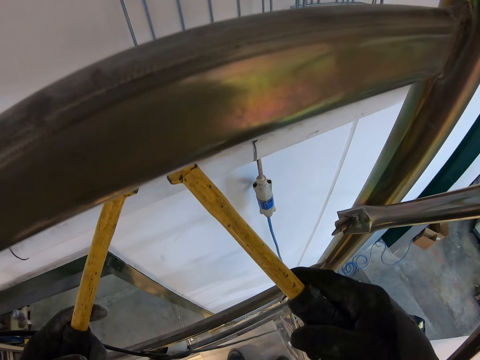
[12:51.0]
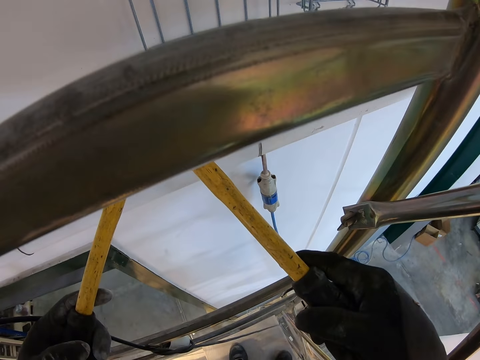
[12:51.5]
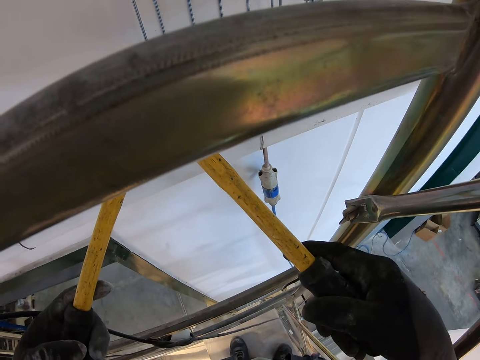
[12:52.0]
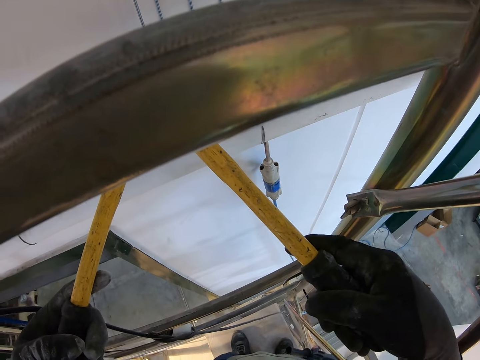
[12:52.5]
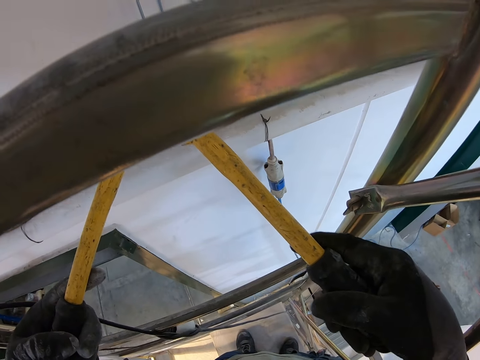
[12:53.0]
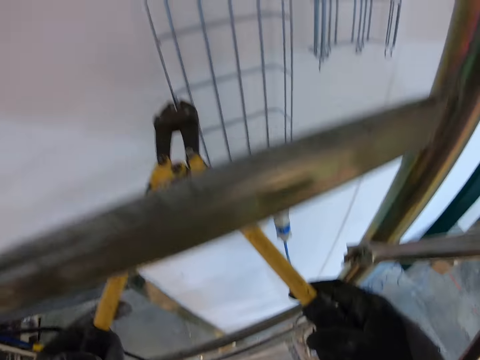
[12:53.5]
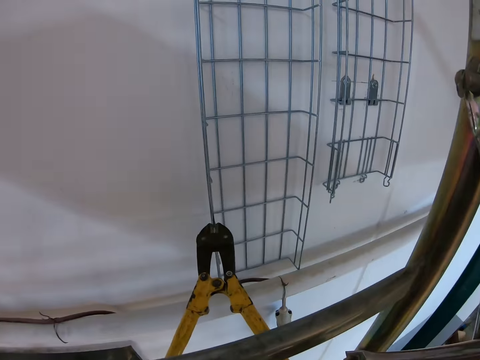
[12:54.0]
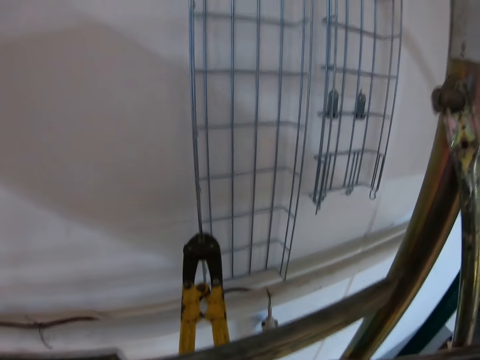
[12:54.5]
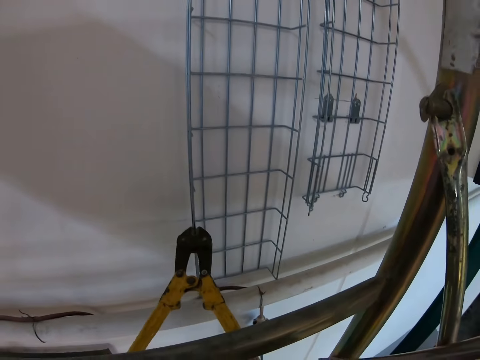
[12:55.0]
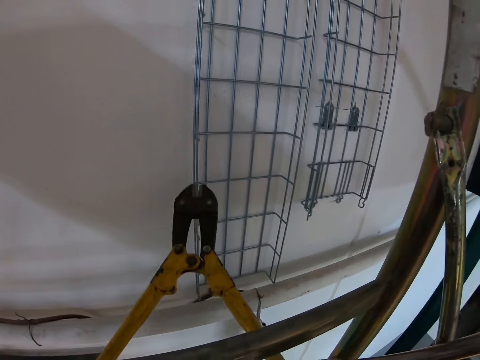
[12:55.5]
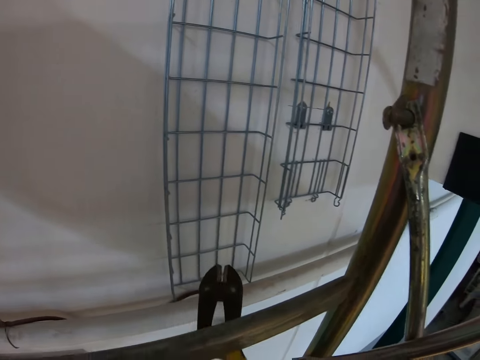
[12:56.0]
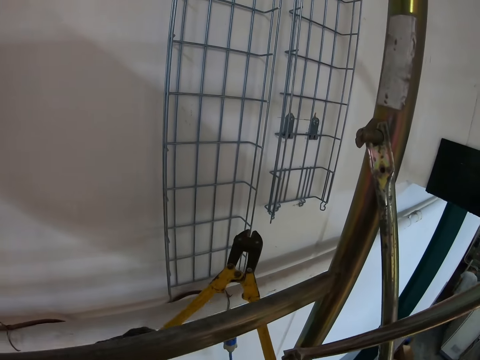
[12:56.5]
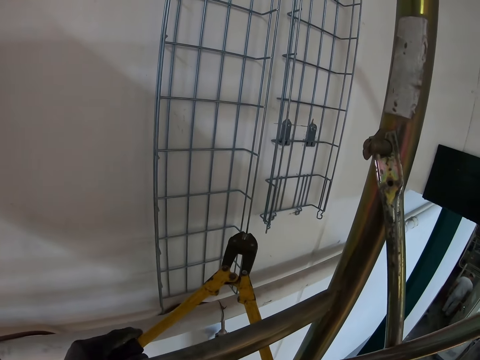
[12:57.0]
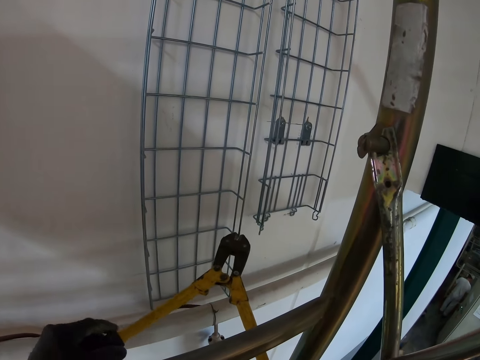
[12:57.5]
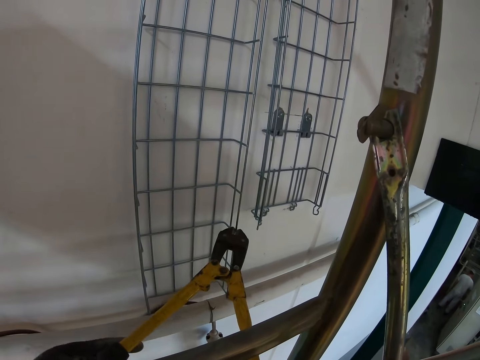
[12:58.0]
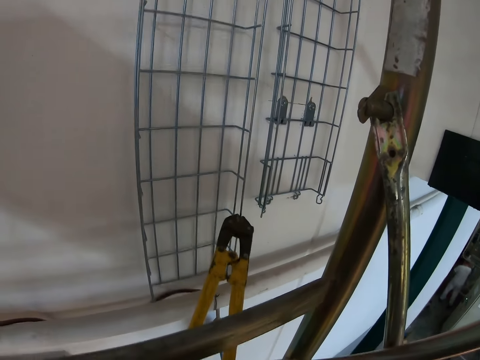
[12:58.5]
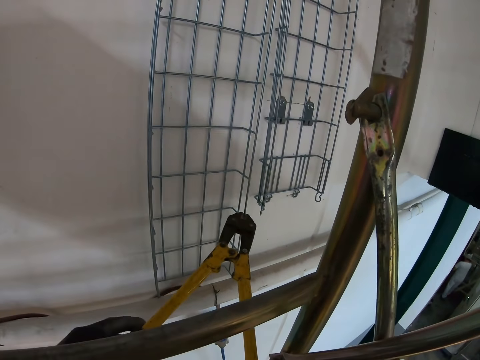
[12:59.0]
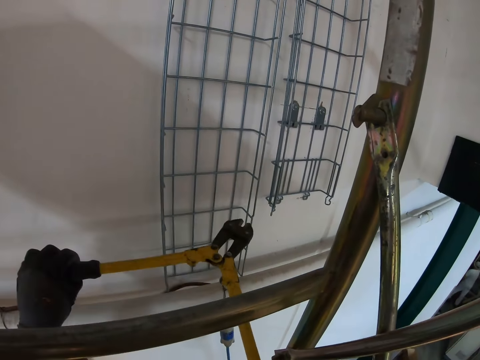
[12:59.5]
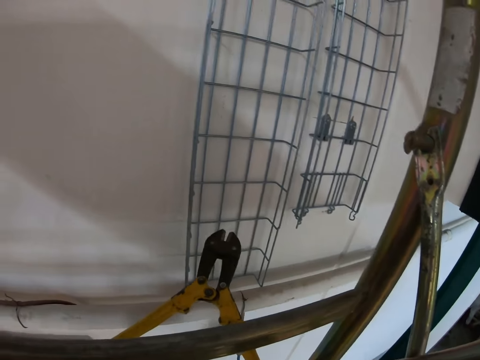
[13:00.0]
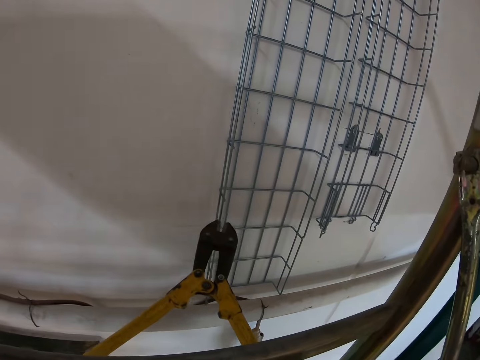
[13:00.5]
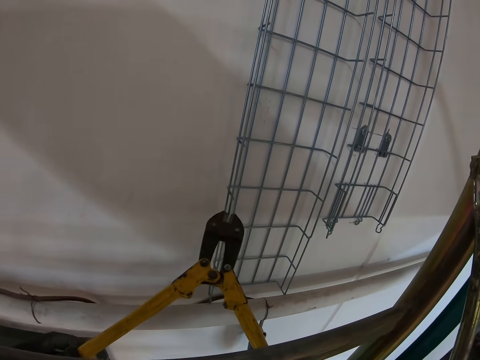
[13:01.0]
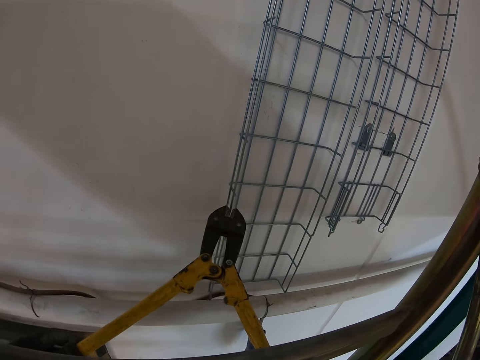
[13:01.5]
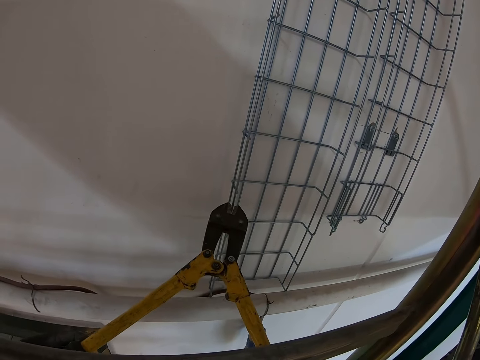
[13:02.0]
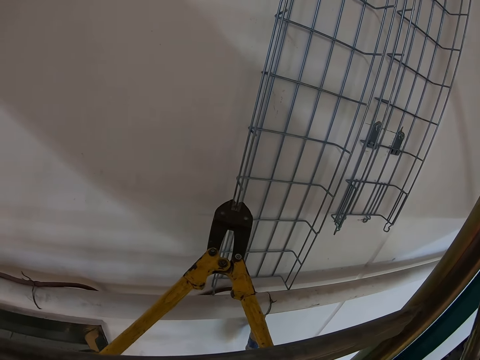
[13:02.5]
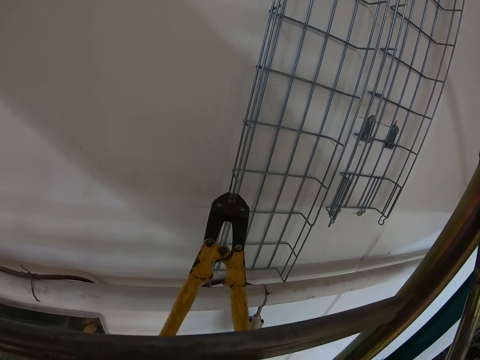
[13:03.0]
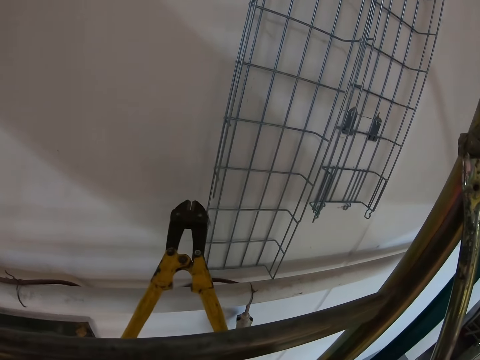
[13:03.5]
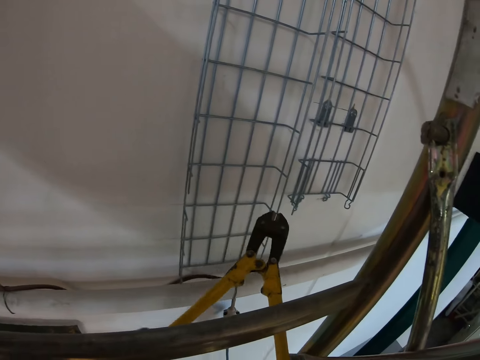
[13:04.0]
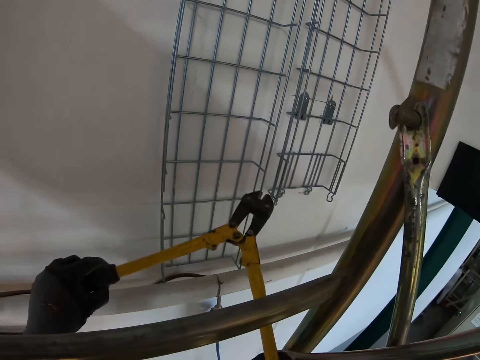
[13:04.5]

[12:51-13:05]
The camera wearer compresses the tack mesh. They cut the wire mesh.

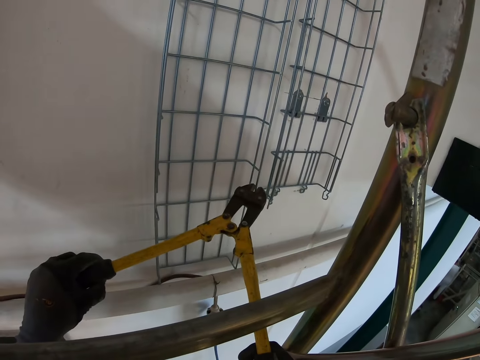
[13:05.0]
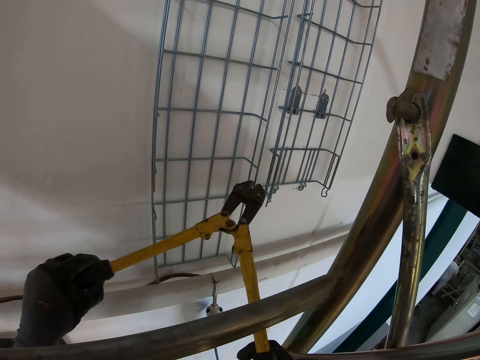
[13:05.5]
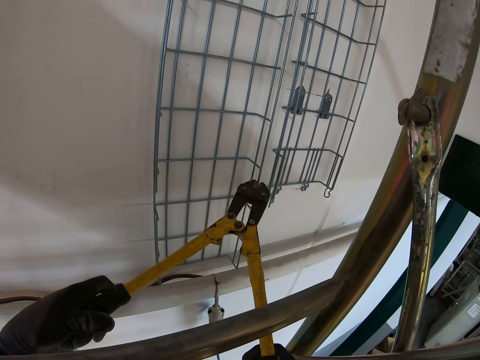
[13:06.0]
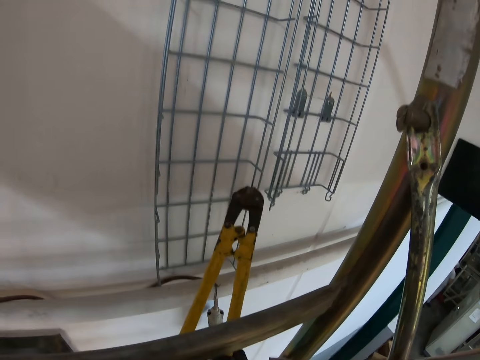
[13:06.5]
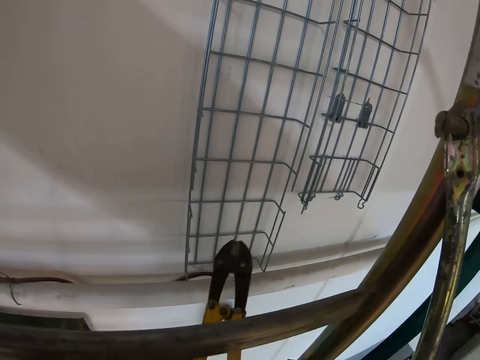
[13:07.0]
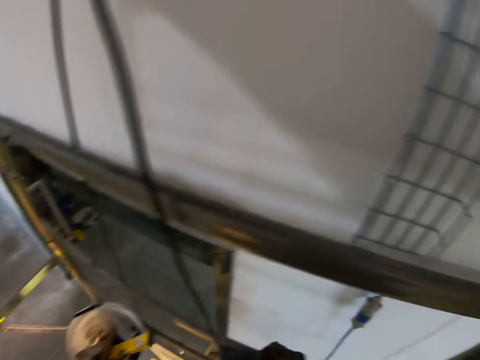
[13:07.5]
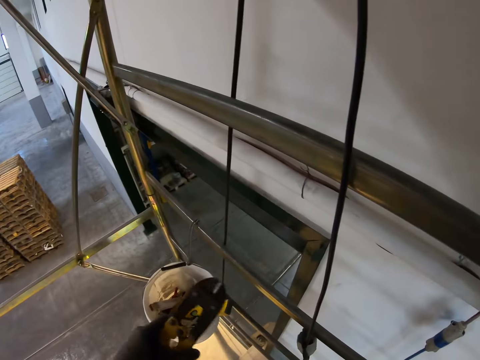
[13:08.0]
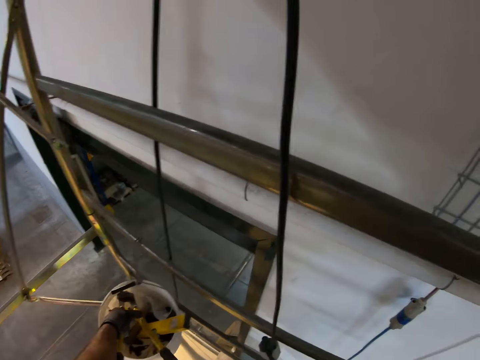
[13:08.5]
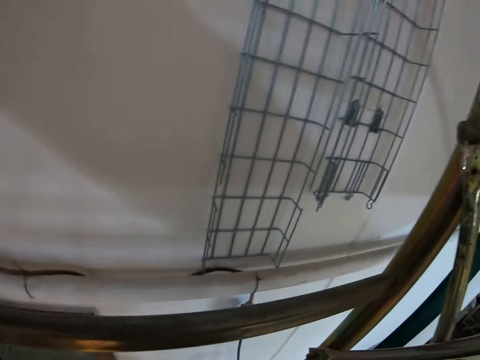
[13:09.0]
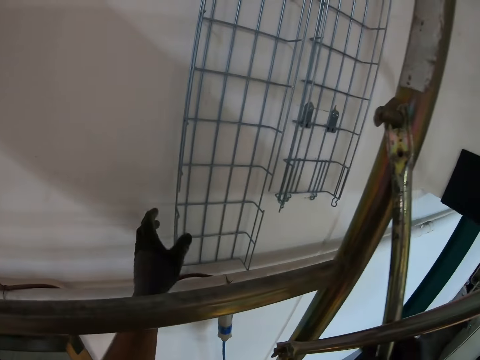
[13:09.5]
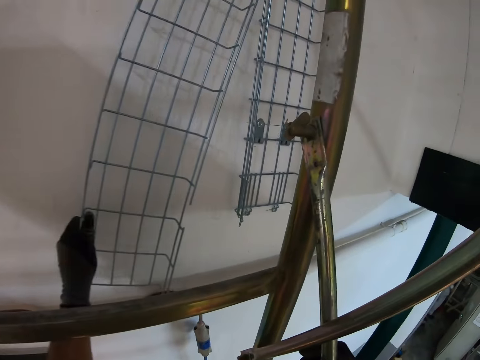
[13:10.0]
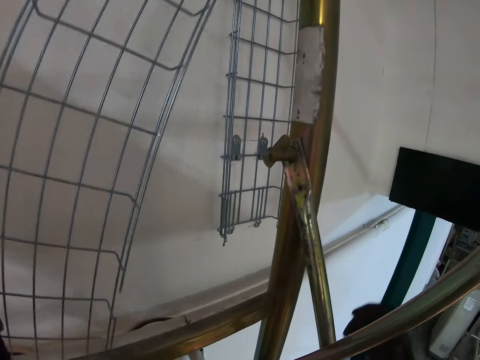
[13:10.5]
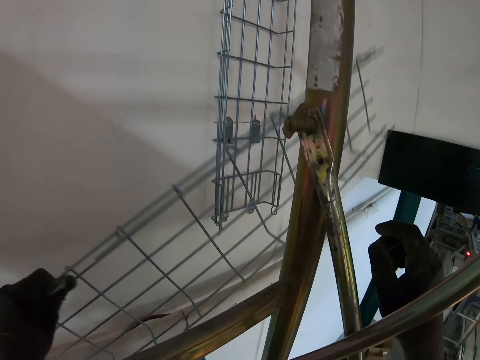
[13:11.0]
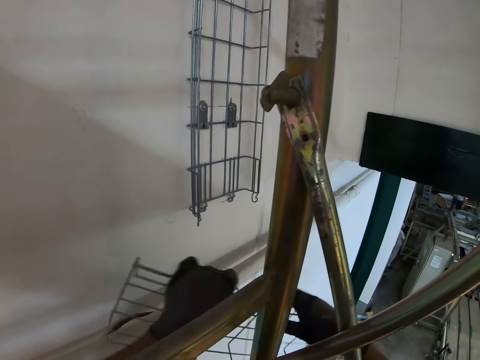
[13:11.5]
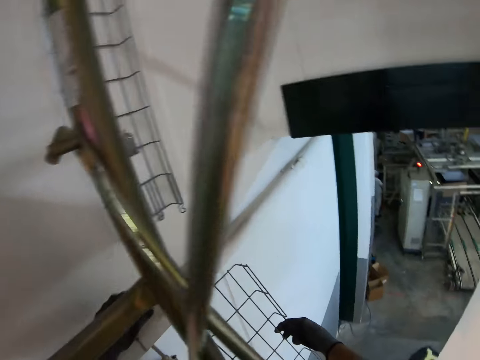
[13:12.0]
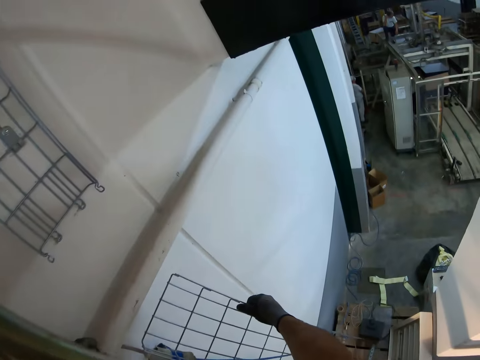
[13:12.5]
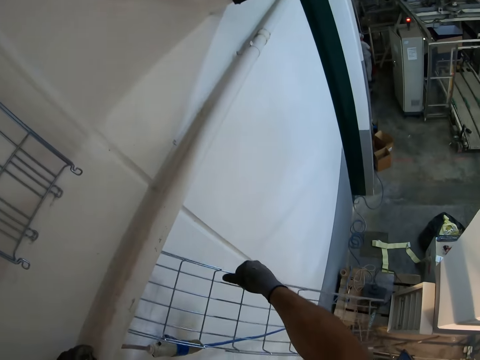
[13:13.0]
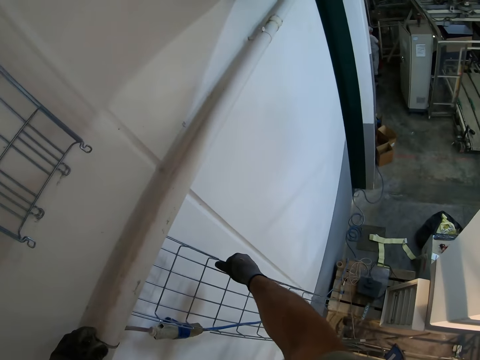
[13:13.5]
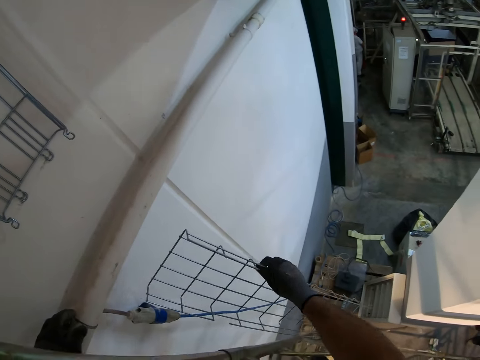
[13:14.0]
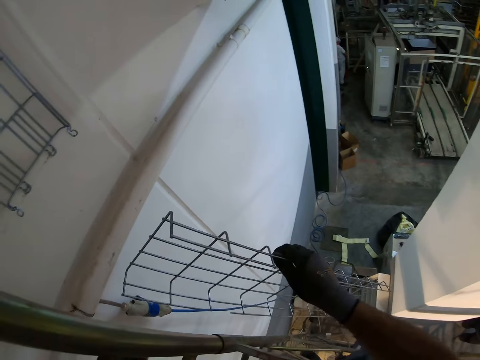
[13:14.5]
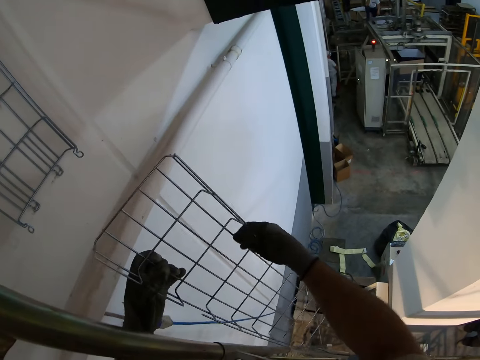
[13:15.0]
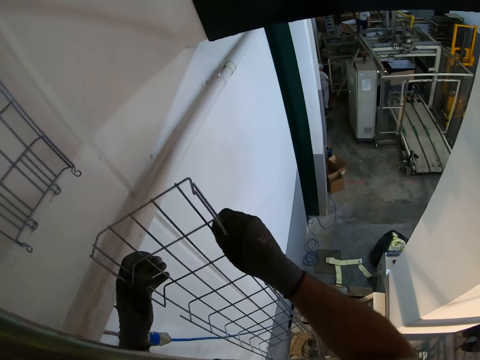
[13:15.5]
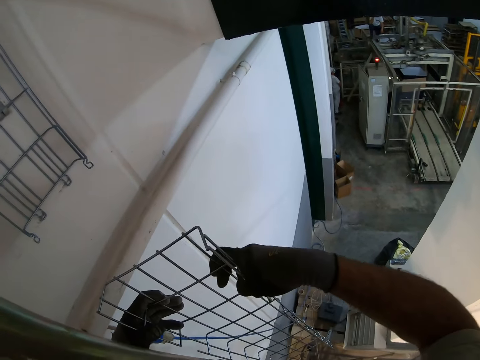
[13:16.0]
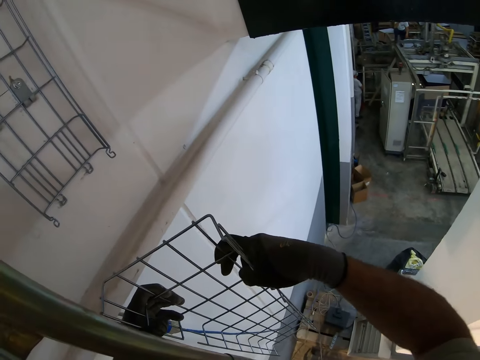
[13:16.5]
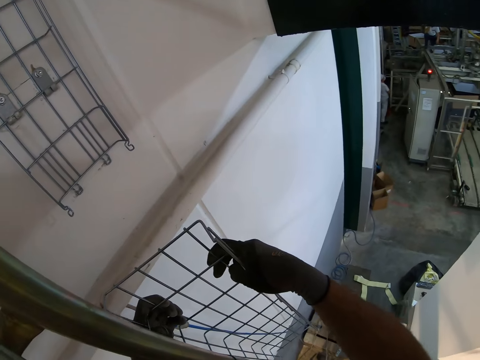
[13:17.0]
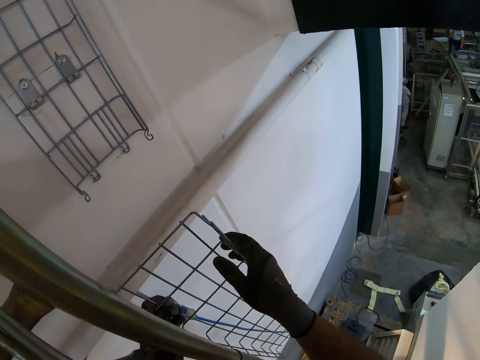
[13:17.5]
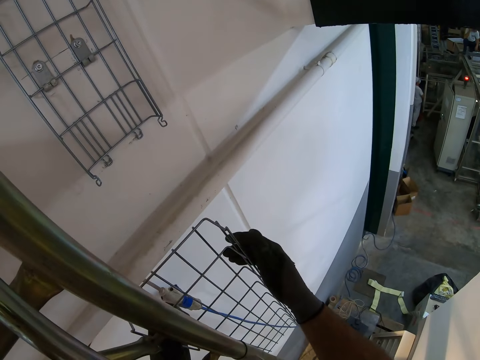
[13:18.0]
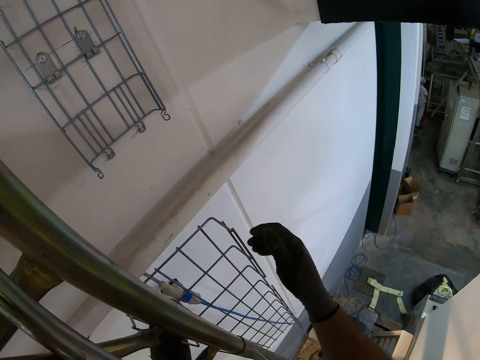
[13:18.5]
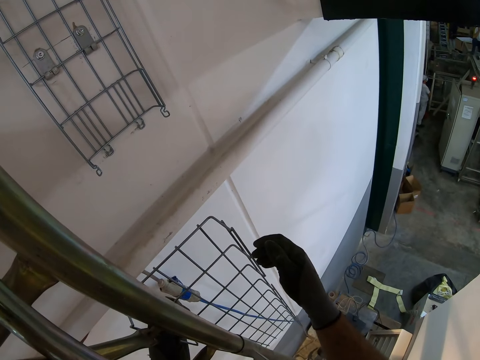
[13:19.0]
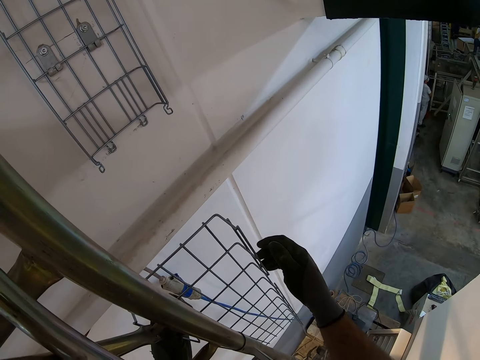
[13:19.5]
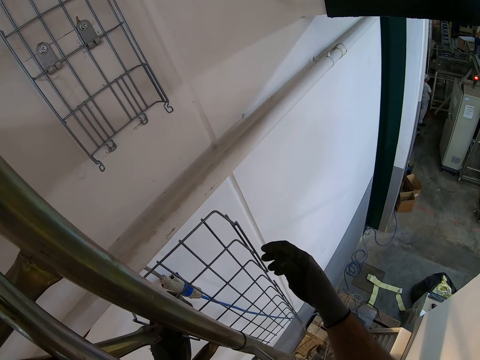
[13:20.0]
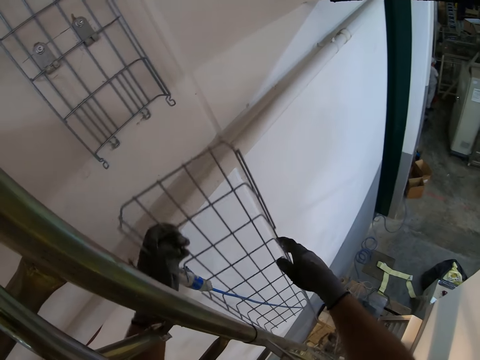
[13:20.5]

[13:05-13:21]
The camera wearer puts down the diagonal cutter inside the bucket. They look at the wire mesh, remove the tack mesh from the roof, hold the wire mesh and compress the tack mesh with the hand.
